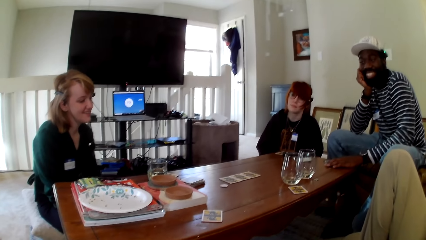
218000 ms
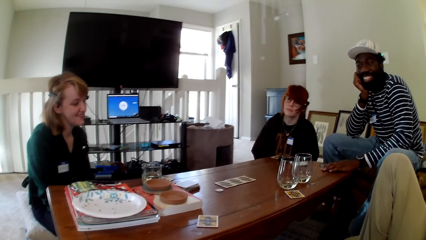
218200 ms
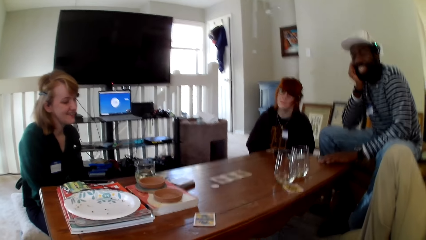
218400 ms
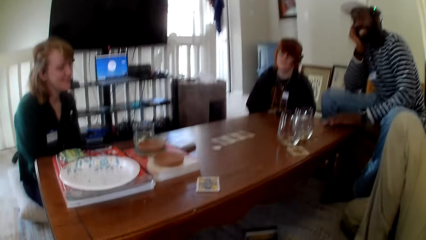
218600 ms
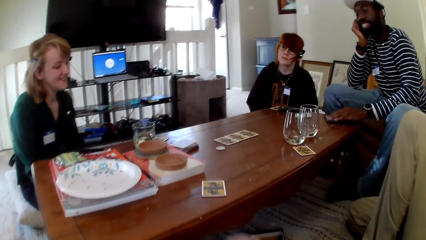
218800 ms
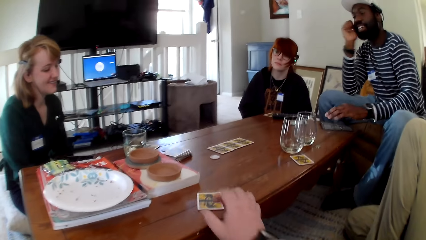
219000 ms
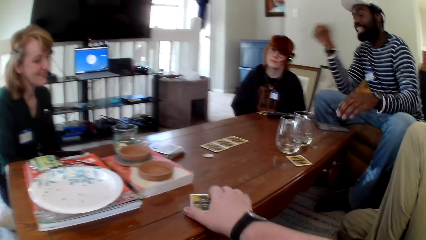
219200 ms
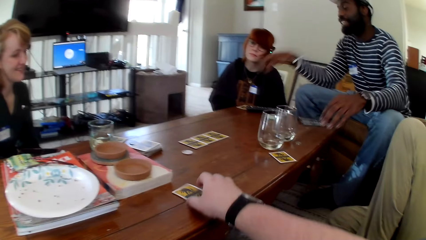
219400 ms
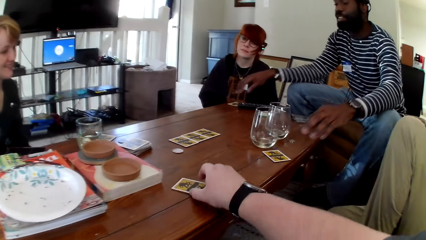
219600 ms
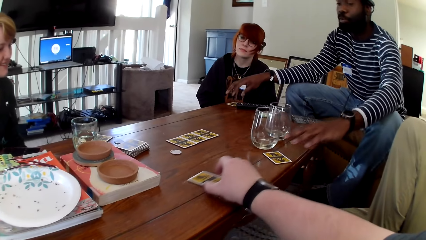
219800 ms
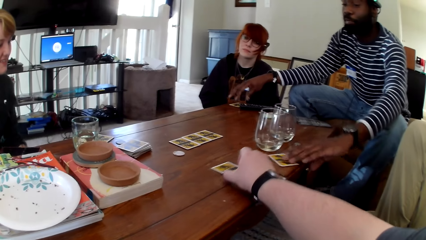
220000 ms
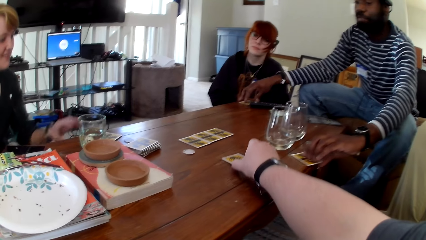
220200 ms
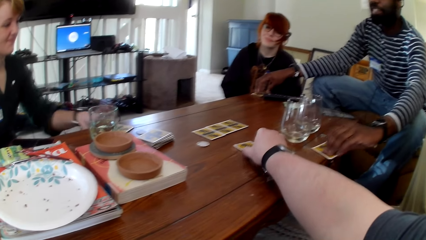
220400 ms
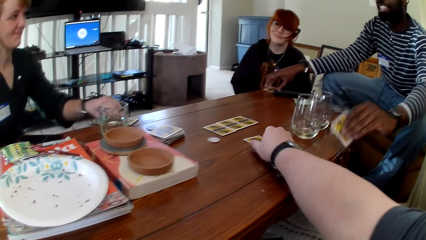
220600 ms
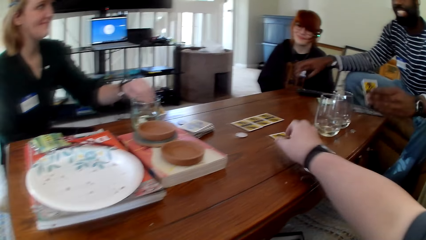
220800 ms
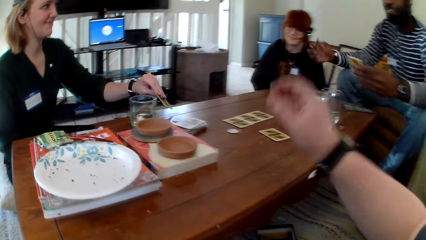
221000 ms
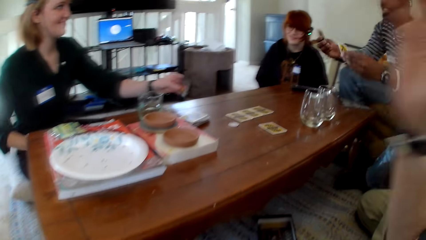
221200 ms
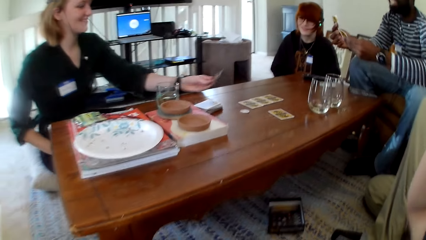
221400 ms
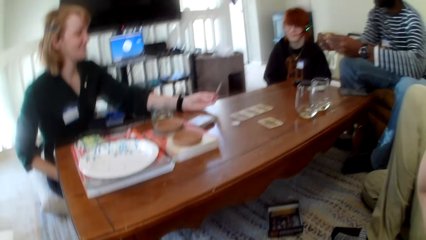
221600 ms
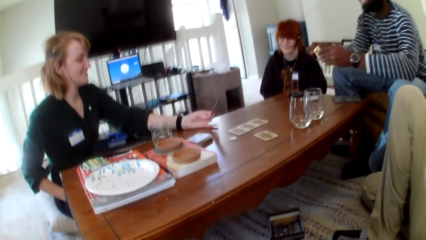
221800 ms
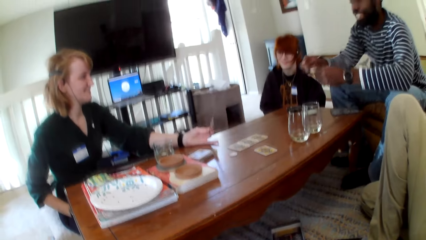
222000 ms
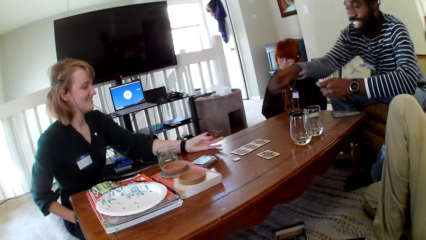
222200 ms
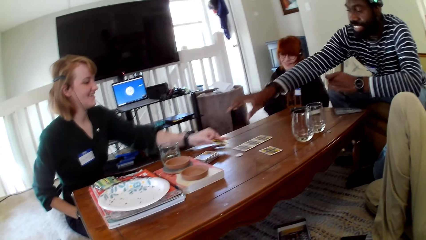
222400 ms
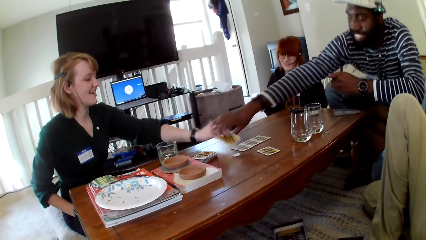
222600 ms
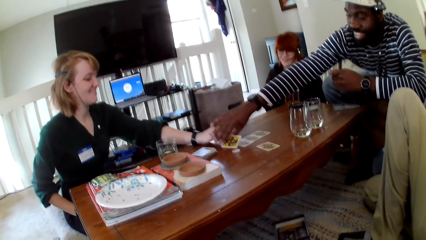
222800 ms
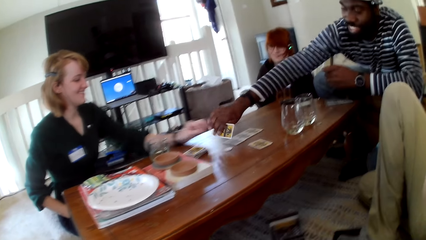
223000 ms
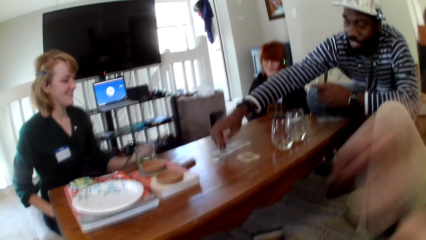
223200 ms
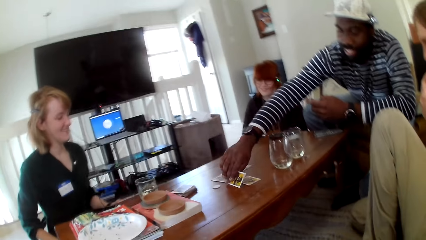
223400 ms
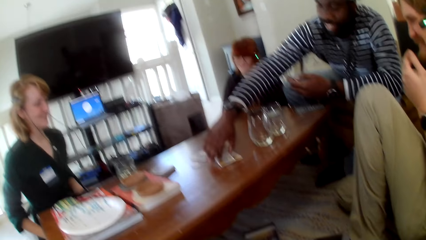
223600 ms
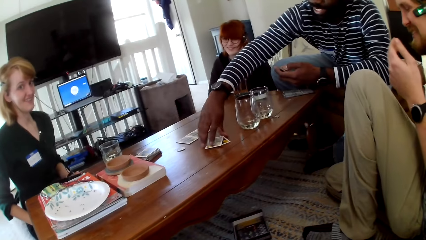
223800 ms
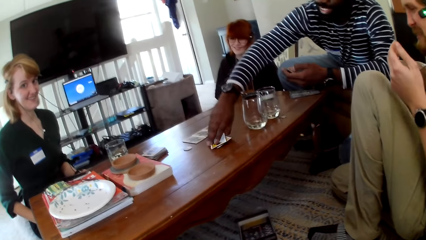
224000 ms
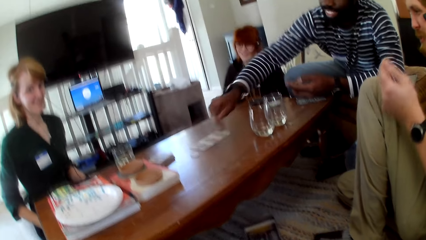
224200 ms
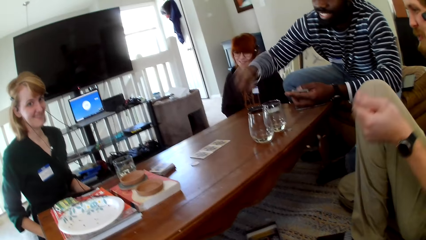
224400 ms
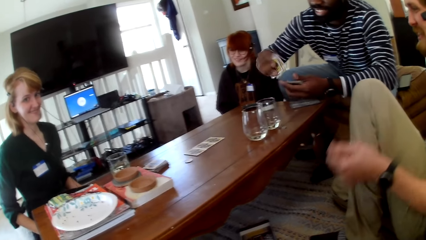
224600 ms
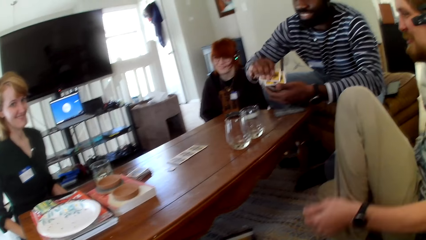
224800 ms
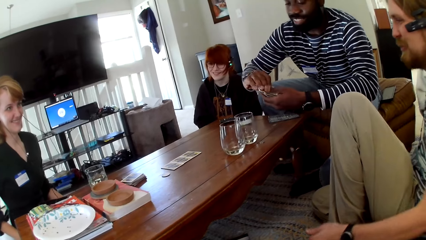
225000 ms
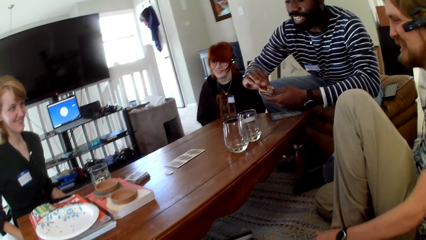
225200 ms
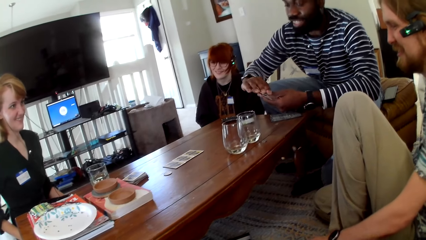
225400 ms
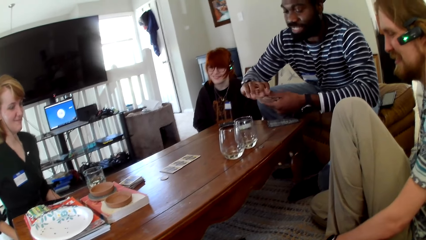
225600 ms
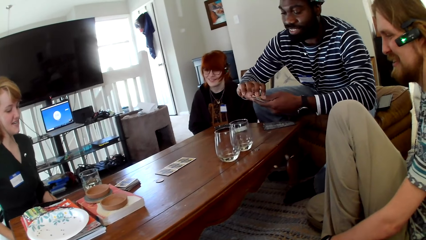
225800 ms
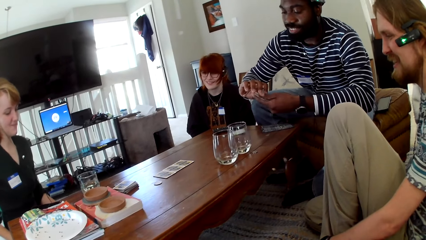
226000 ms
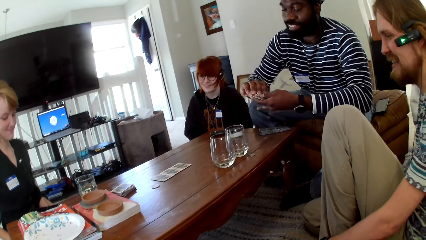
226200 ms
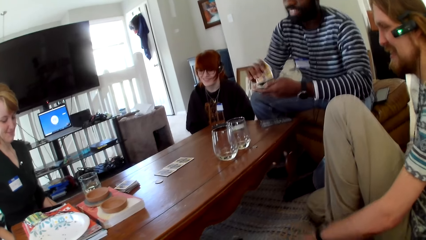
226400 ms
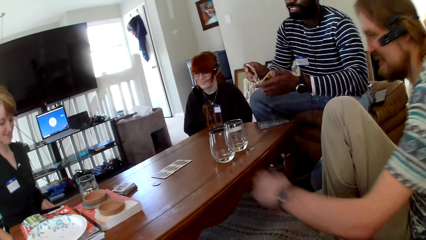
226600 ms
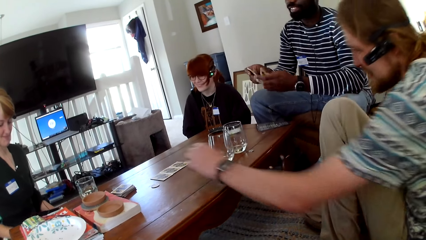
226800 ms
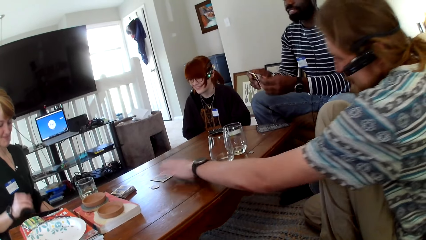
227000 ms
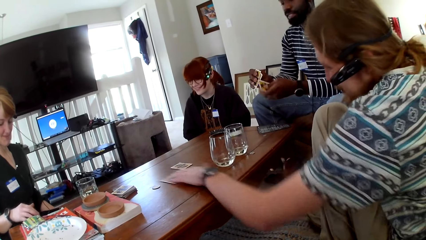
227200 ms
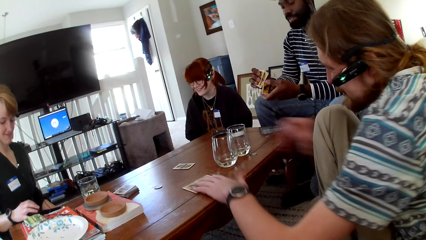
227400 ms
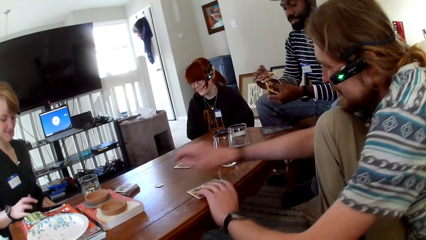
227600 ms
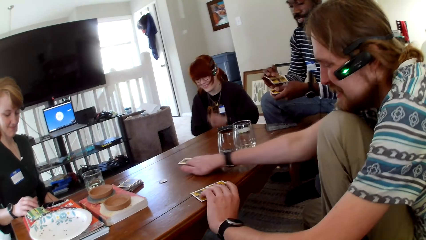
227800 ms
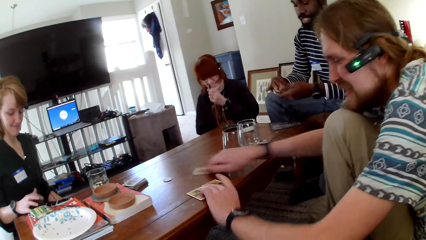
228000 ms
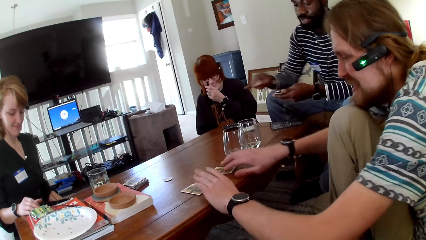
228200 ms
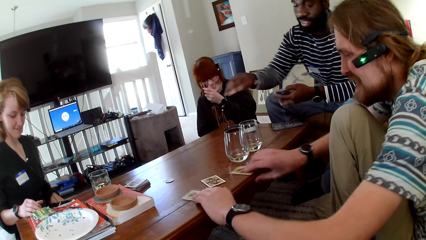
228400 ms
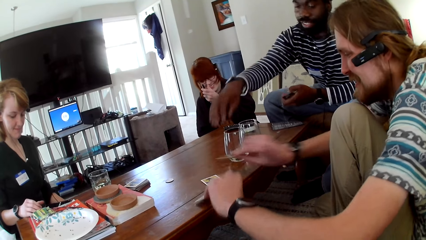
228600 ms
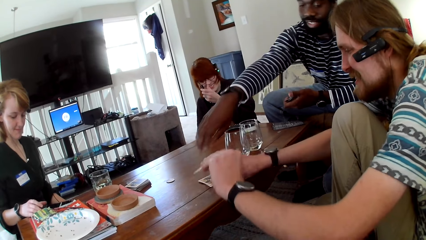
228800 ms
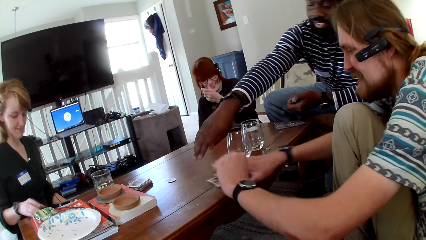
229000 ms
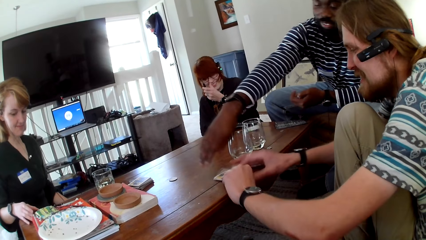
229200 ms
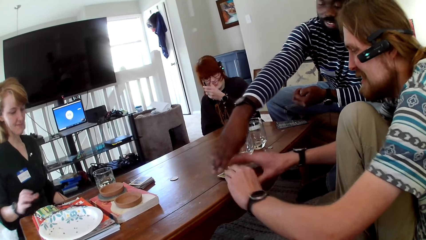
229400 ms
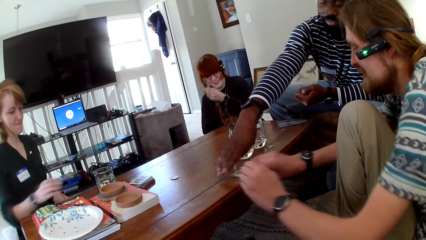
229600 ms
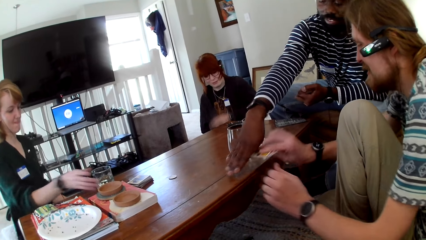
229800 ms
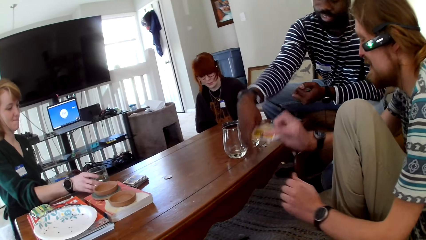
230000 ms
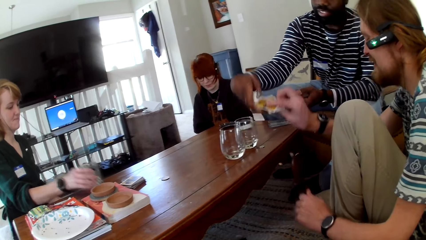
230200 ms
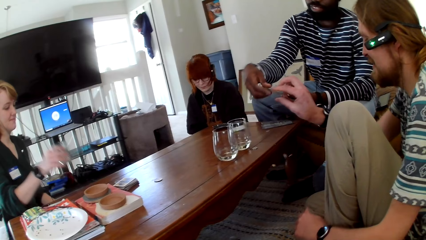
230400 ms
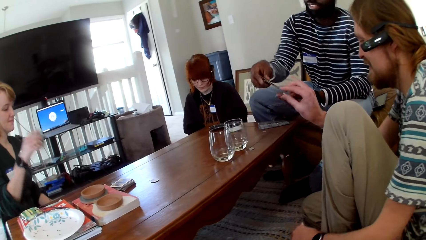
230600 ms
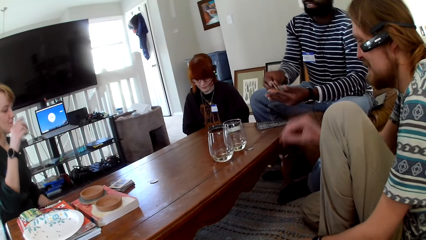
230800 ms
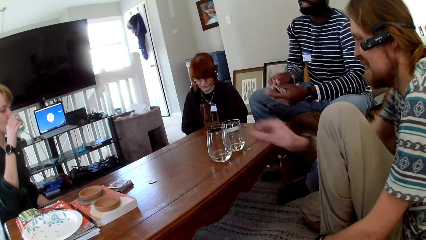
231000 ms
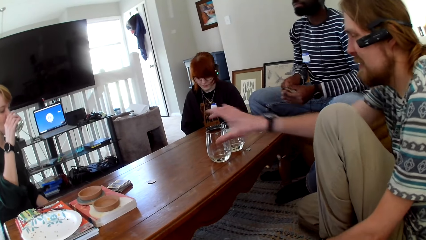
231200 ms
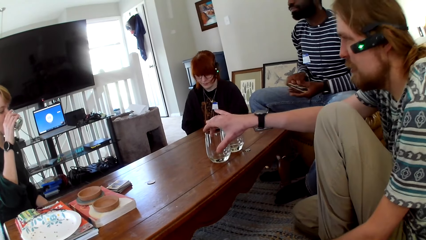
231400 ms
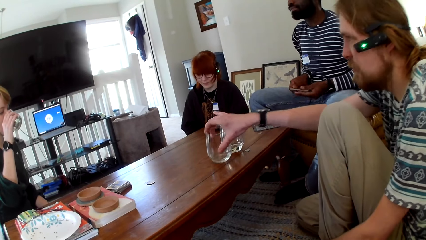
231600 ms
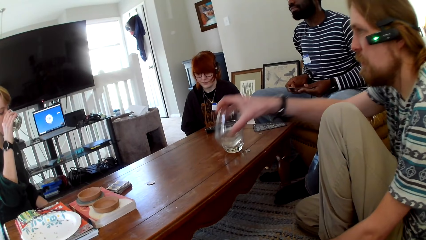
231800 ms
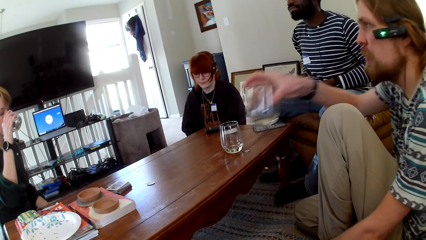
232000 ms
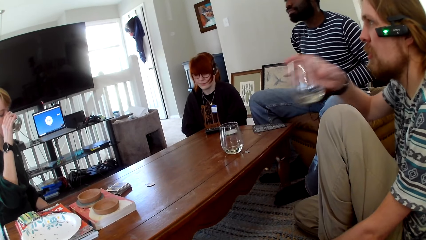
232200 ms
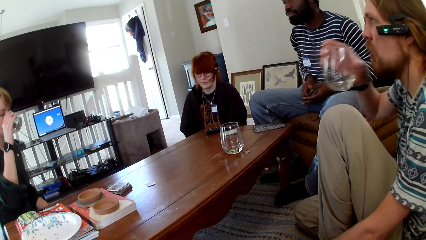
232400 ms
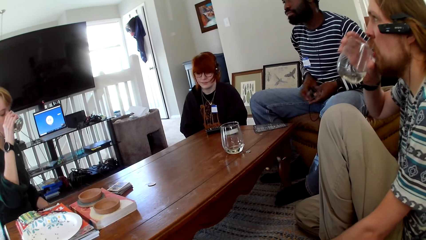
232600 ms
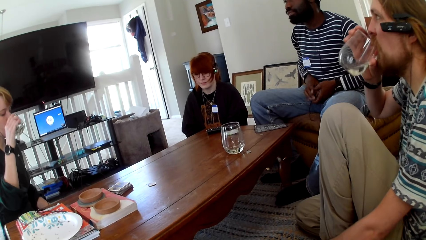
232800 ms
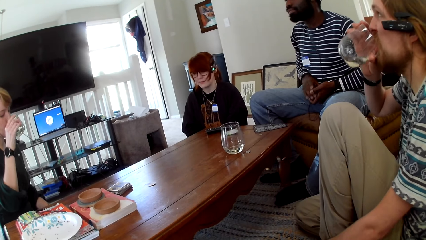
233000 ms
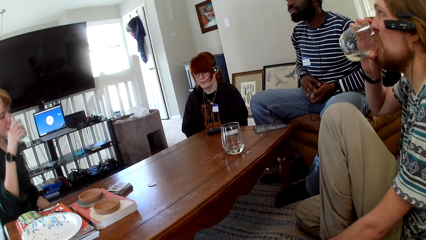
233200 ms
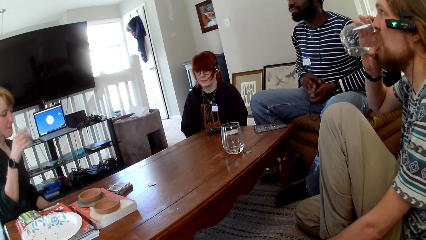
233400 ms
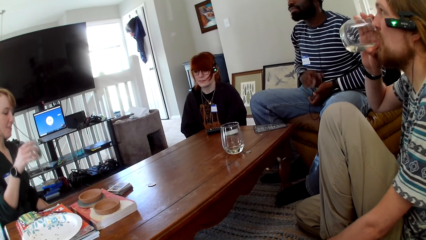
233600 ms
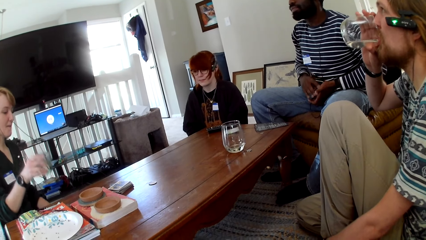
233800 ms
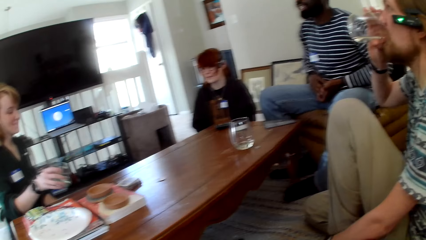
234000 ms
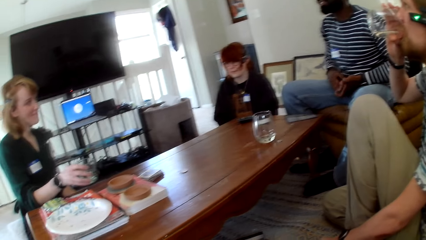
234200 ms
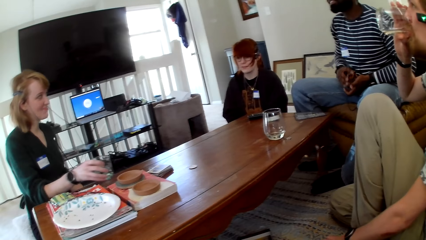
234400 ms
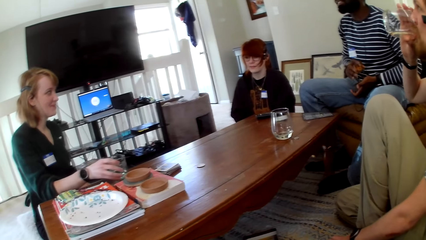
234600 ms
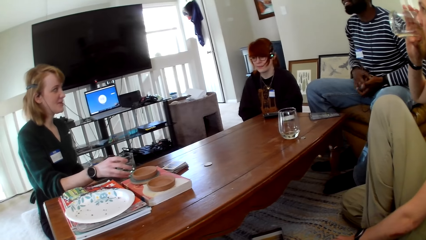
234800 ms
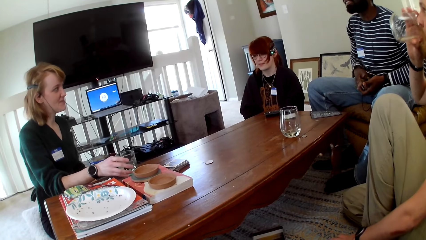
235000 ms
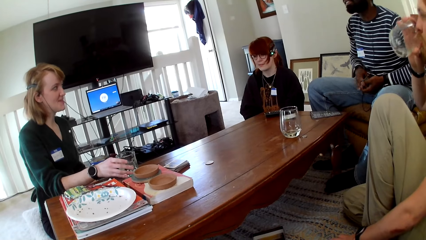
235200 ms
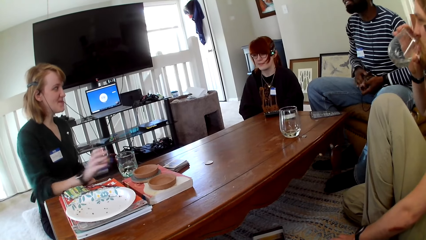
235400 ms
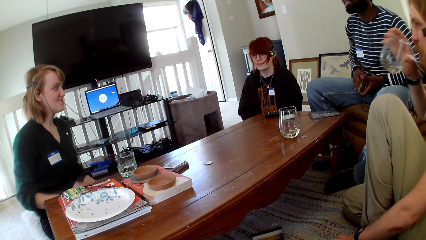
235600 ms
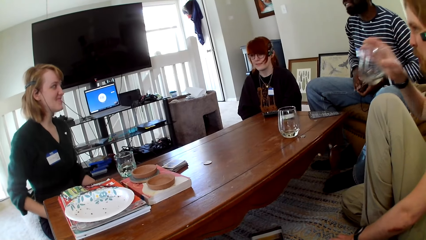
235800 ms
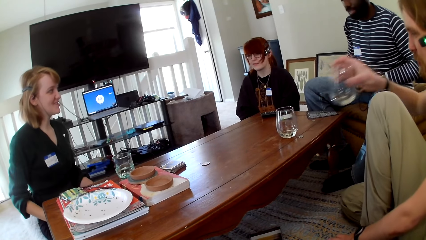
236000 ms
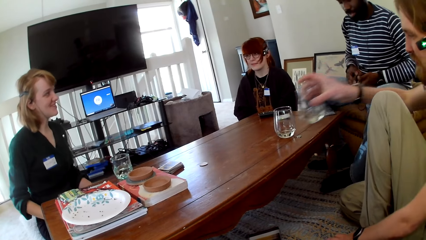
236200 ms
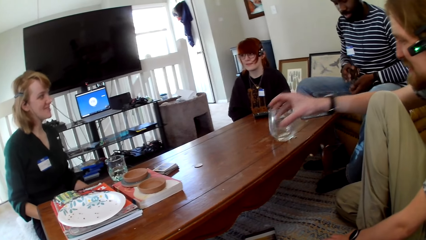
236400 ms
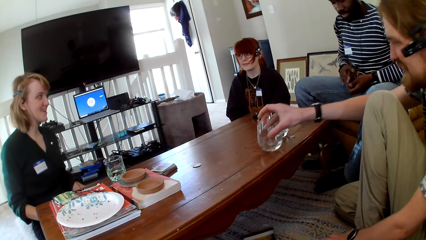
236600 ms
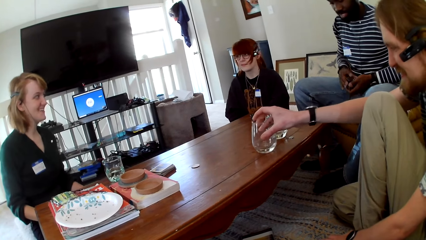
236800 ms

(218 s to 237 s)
The camera wearer drags a card on the table. They touch the card. A woman holds a card. A man picks a card. The woman flips the card. A person touches the card. The woman puts the card on the table. The man picks a card from the woman, puts the card on a card, and picks the cards. Another person touches the card. The man holds the cards with both hands and aligns the cards. Another man pulls cards. The other man pulls a card. The woman operates her phone. The first man stretches his hand. Another person touches the card. The other man picks the cards. The woman picks a glass. The other man hands the first man the cards. The first man picks the cards and aligns the cards. The other man picks a glass. The woman drinks water from the glass. A person touches the glass. The other man drinks water from the glass. The woman puts the glass on the table.
